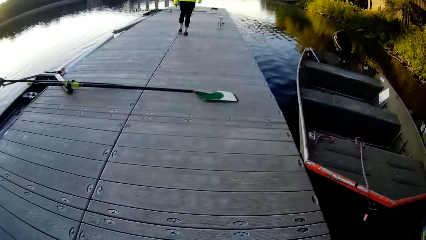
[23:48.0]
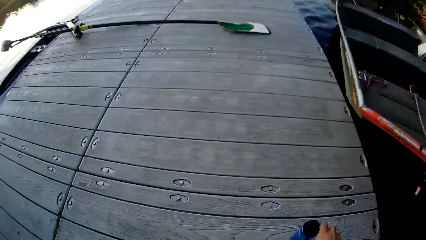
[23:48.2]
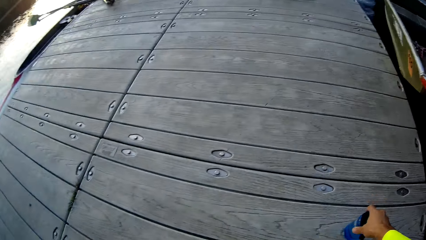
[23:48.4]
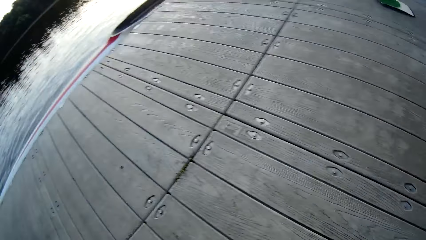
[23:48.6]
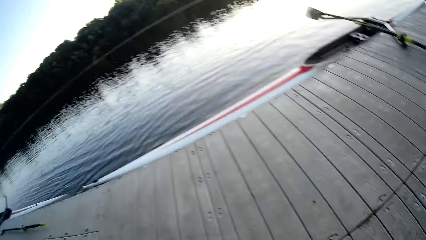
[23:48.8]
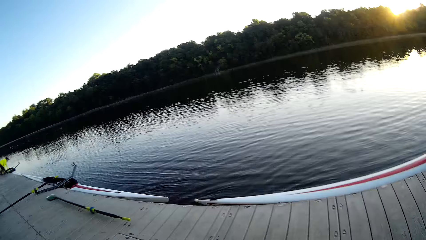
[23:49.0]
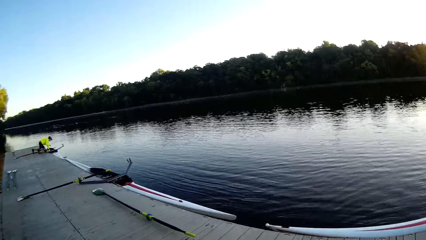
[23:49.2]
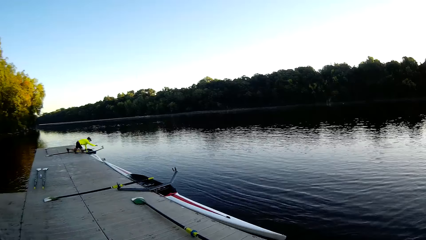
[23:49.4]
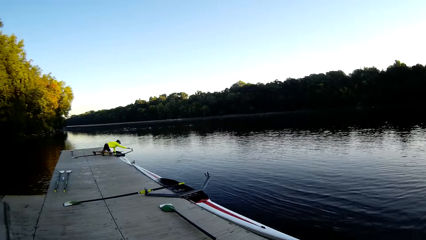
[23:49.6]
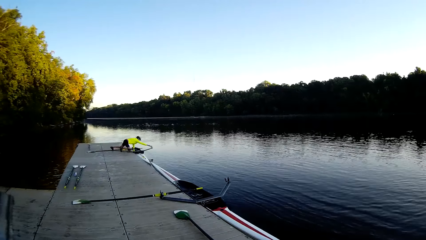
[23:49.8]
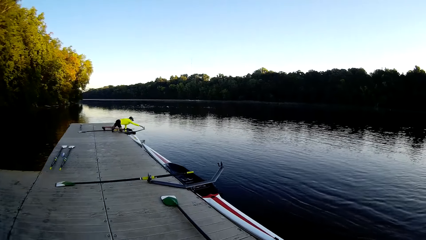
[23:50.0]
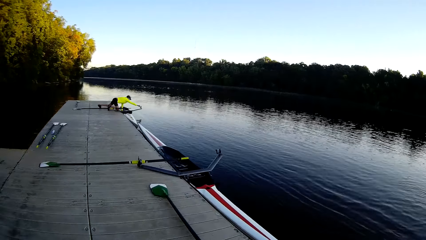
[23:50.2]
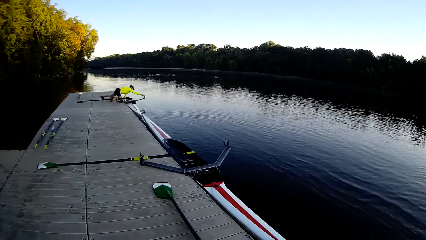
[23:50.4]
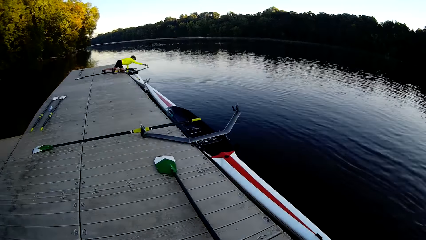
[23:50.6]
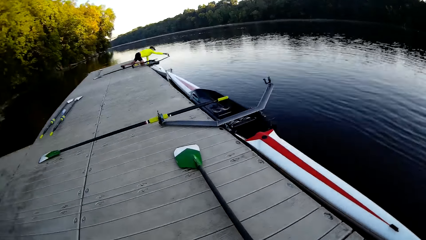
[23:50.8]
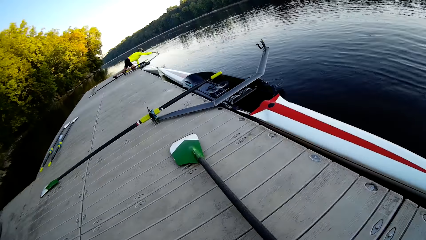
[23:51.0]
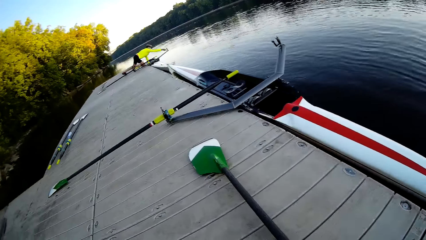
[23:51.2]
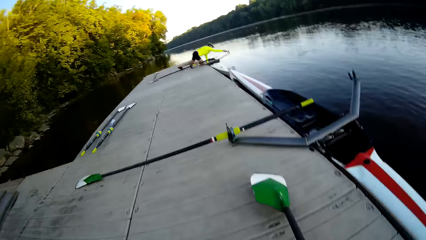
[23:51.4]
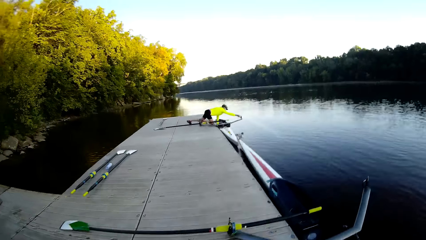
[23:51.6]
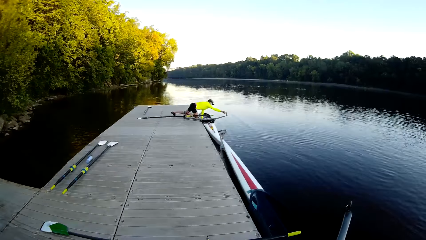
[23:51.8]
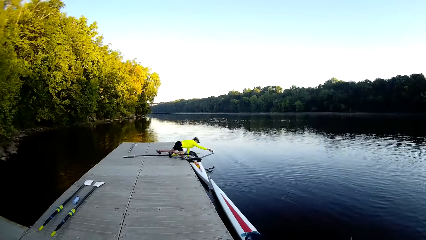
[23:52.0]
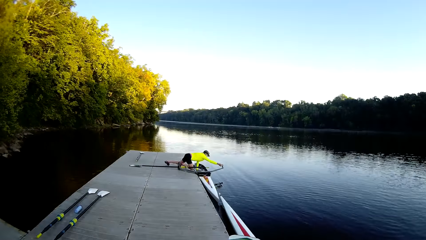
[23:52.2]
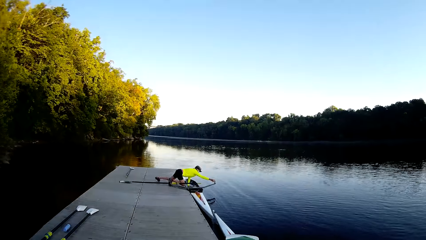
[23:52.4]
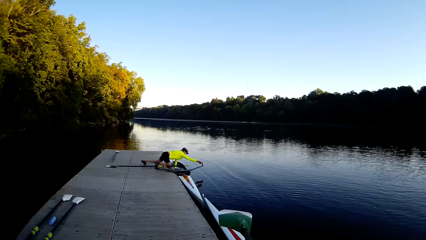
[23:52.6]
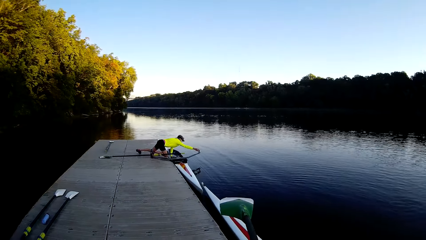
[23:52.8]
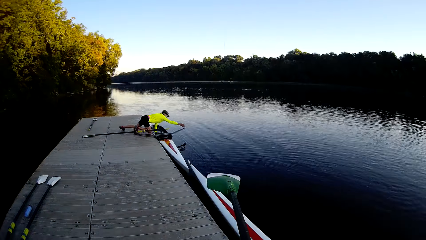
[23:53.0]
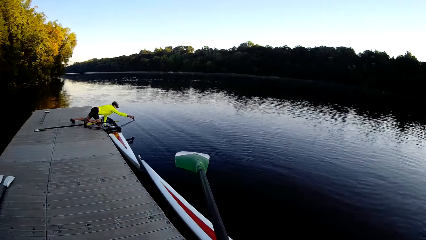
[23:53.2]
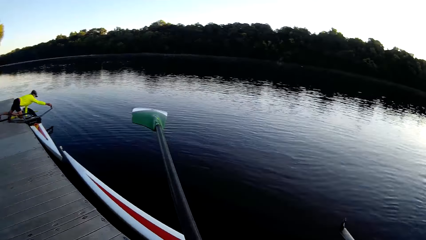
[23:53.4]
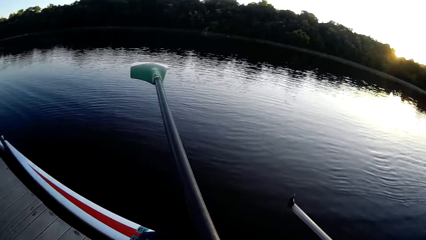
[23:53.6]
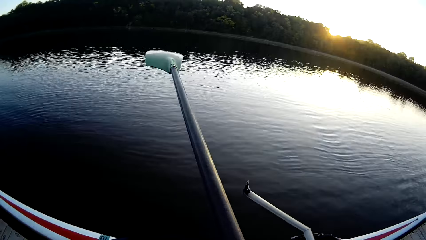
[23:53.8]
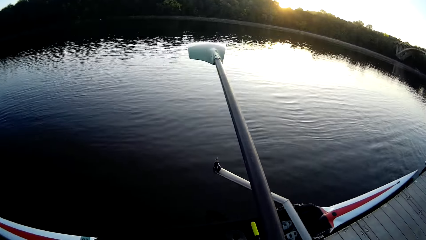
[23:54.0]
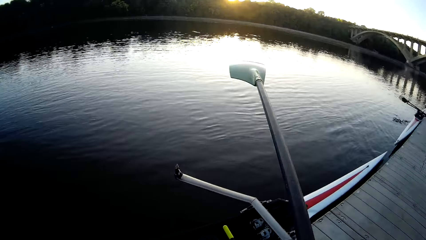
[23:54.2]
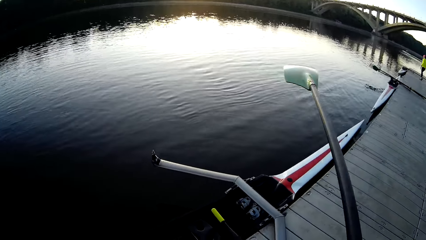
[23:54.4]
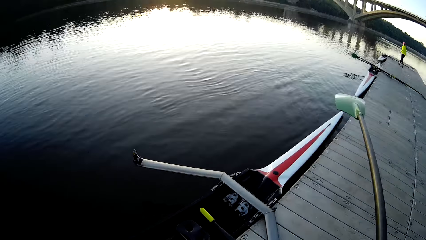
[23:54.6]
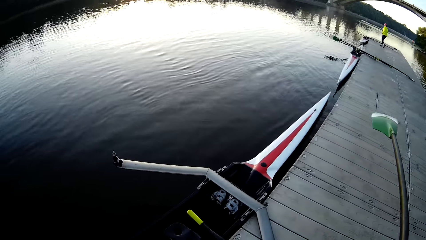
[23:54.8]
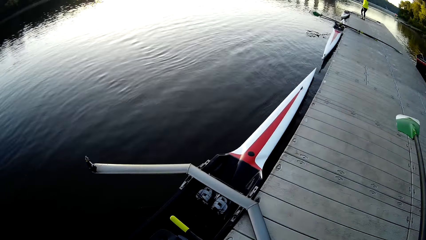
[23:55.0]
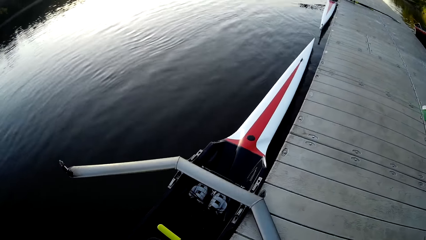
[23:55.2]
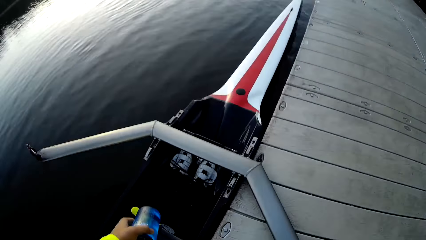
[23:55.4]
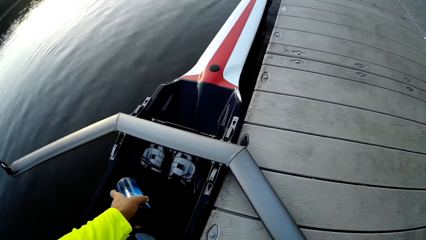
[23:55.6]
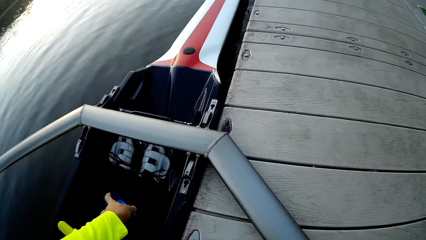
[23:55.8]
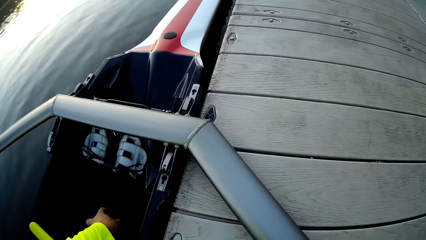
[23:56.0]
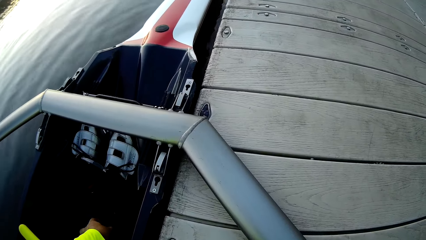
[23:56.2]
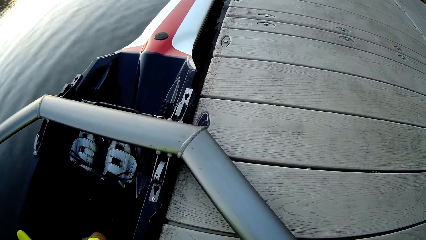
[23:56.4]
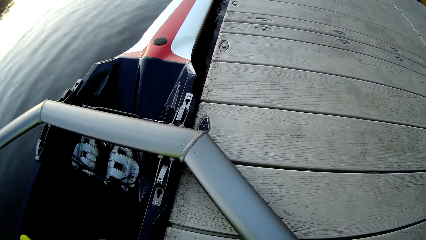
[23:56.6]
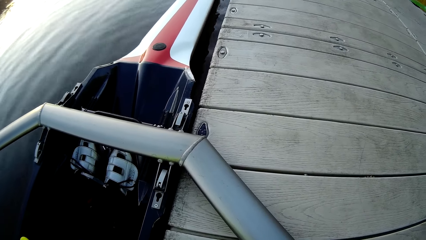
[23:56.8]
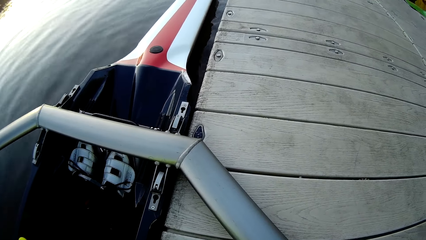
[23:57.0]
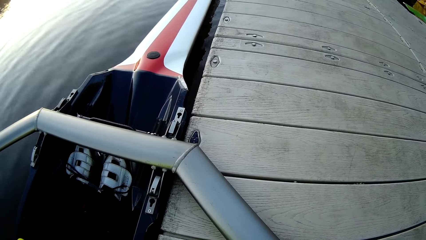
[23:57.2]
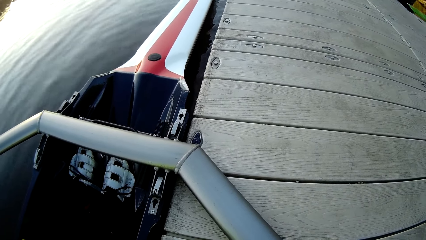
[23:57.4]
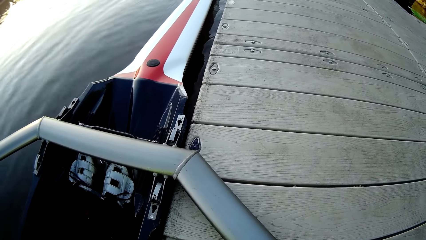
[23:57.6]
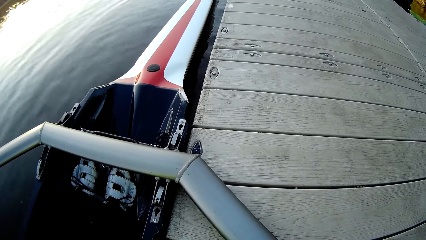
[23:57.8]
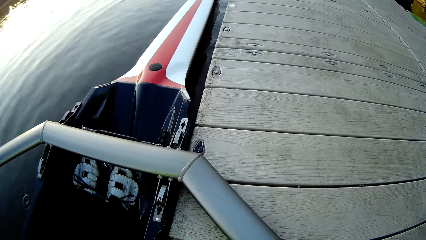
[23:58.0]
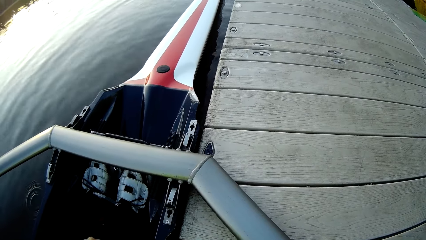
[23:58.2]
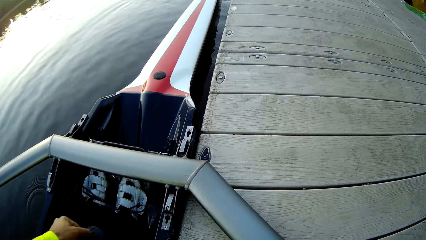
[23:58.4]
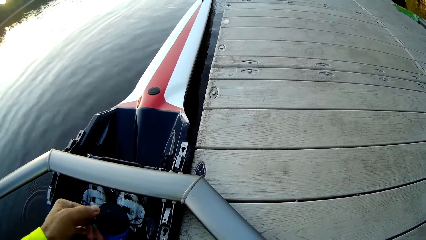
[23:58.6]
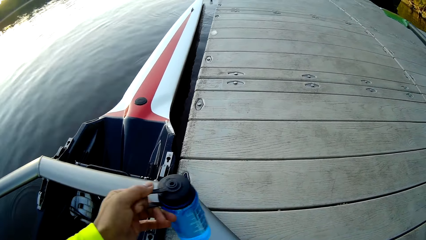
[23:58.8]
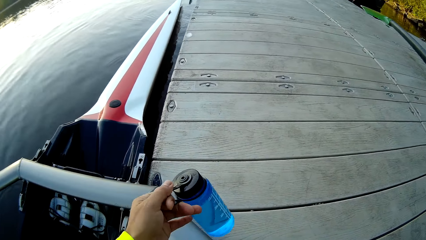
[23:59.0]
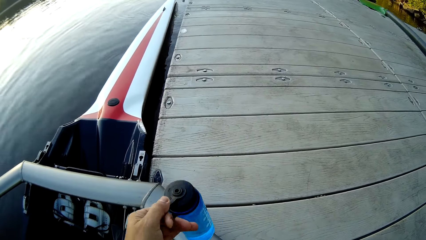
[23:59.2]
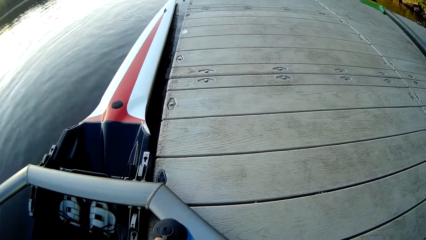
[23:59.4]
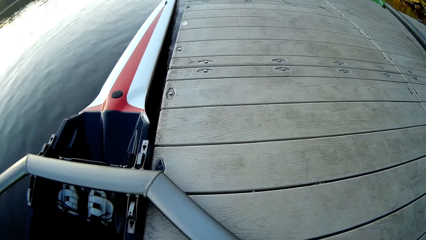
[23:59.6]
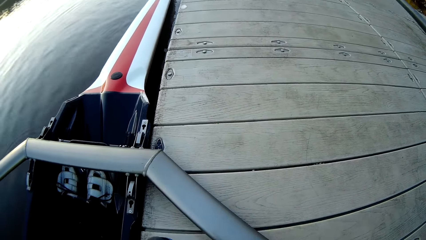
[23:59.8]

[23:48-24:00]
The camera wearer picks up a spade on the pavement. They put a bottle in the boat. They do something.

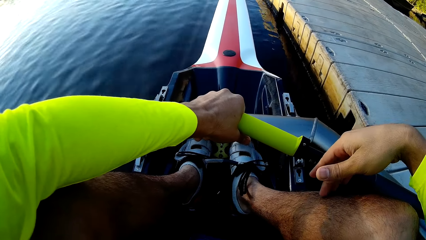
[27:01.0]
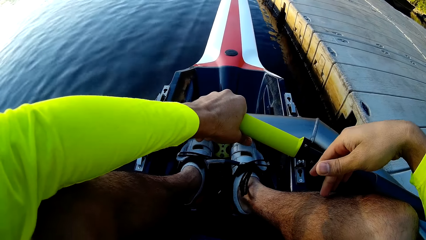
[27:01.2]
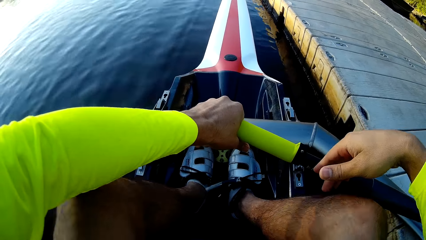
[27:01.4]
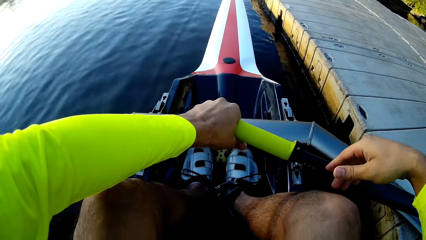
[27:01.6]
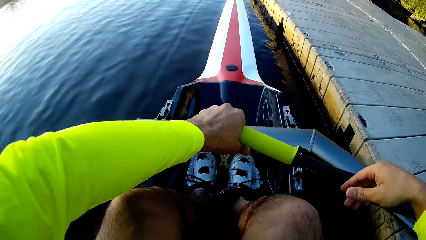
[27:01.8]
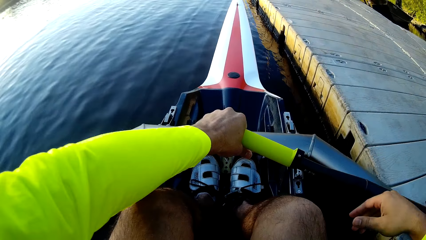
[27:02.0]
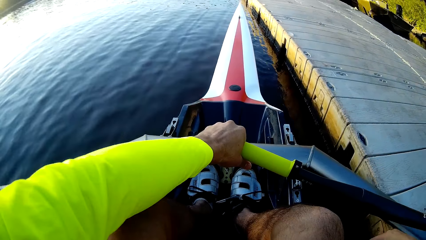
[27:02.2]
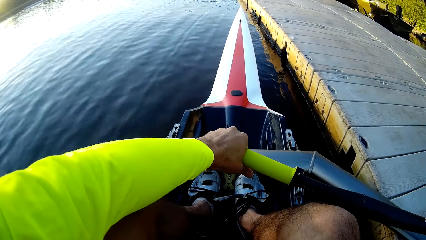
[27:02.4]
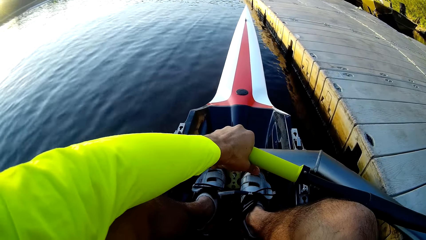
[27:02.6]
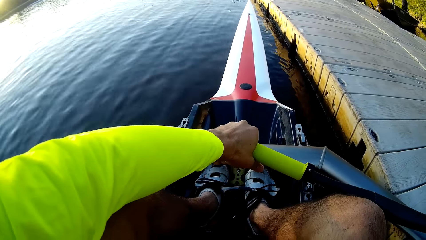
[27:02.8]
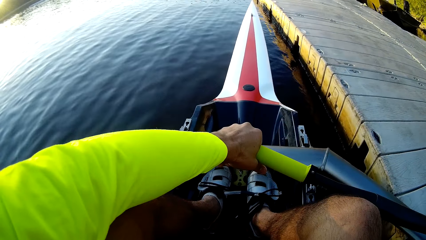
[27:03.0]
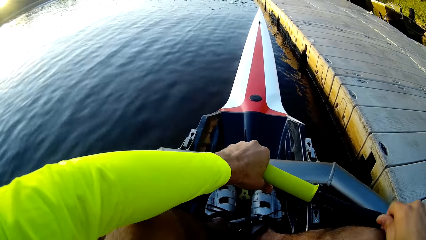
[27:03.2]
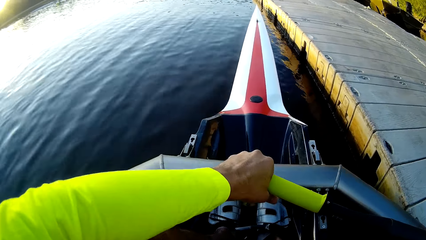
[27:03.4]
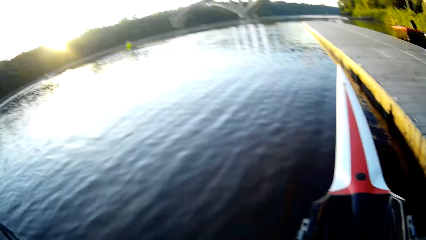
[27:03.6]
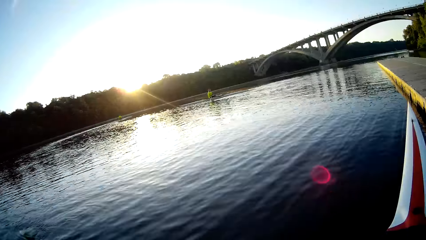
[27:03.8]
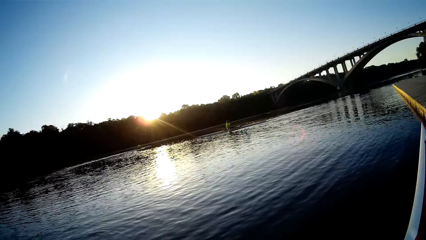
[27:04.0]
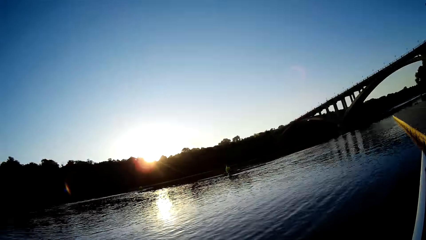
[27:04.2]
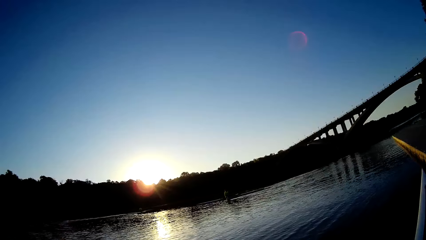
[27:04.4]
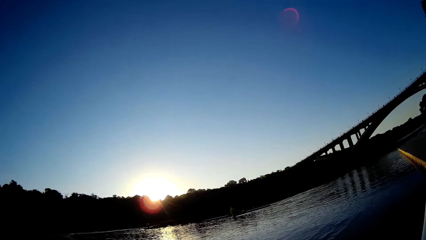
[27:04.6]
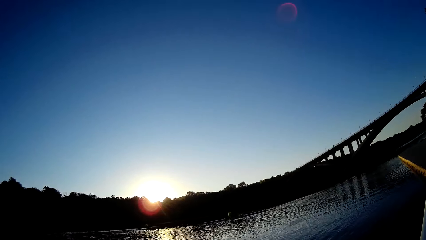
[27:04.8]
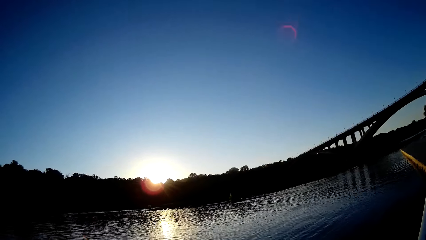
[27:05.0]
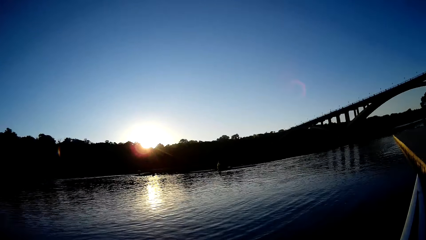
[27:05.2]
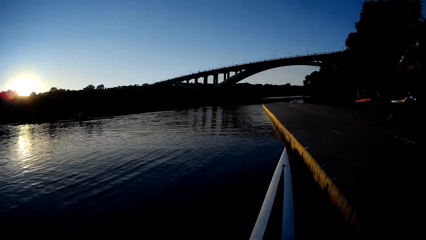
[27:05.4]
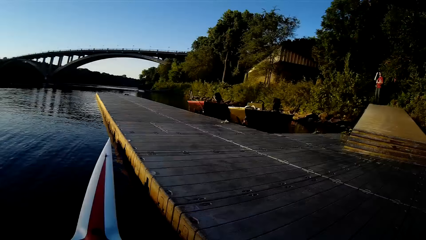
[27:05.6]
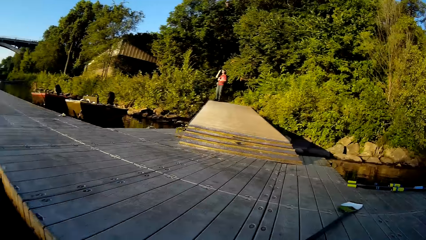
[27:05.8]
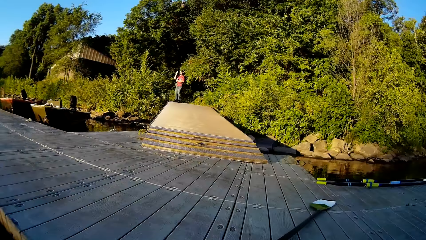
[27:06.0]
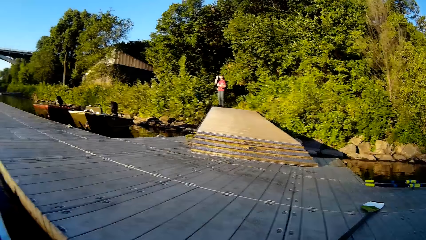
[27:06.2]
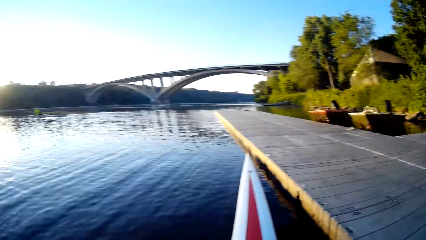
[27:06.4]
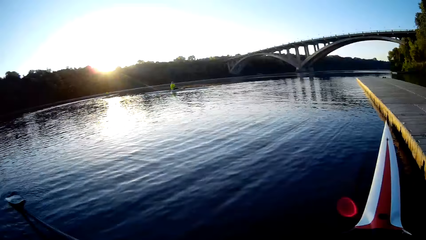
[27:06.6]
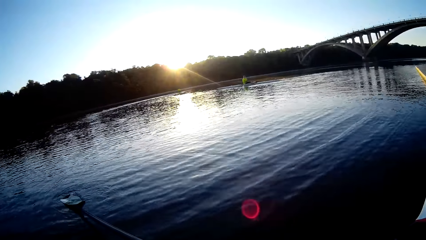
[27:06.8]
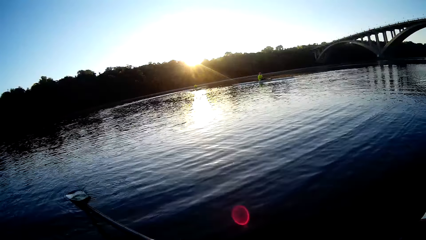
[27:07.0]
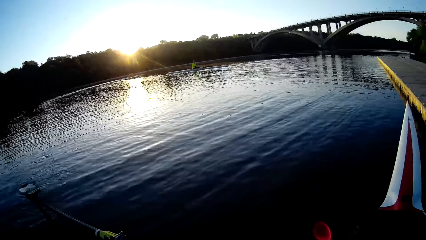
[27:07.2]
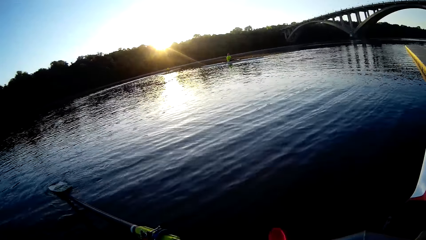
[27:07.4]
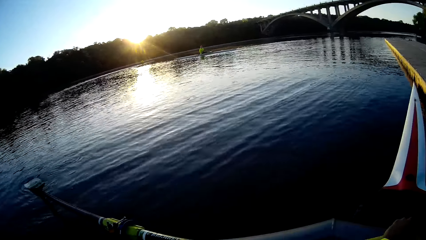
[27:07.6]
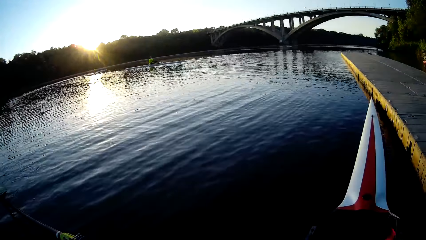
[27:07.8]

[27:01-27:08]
The camera wearer stretches their legs. They look at the lake.
